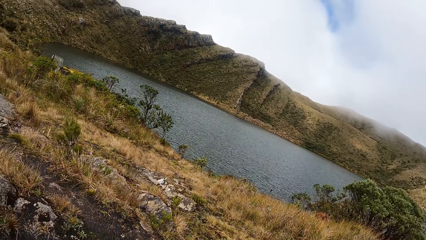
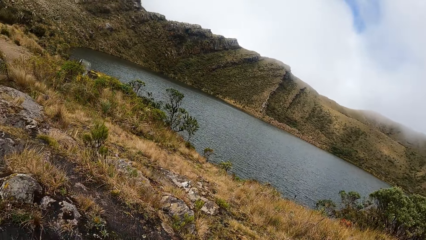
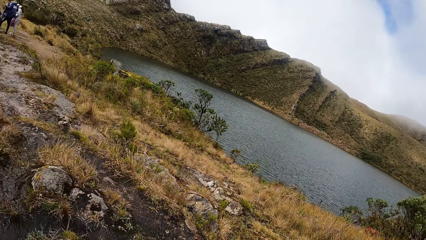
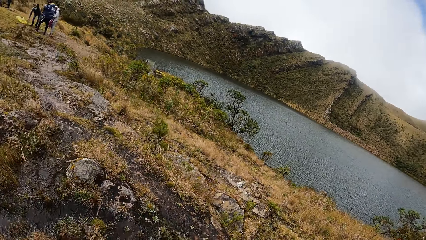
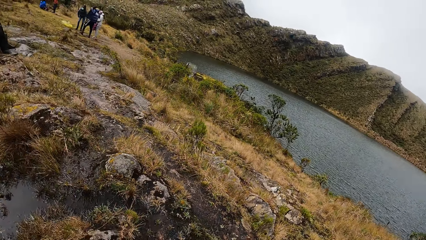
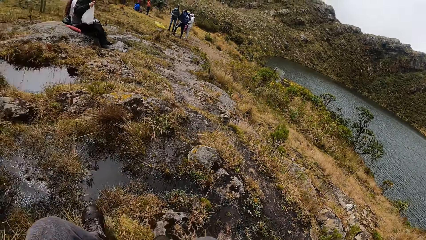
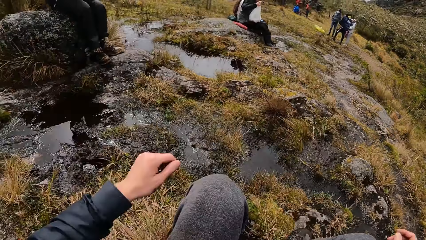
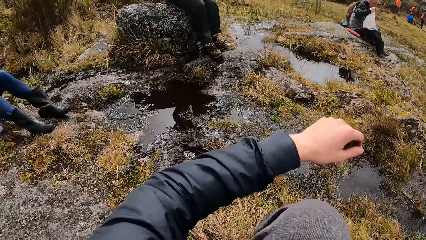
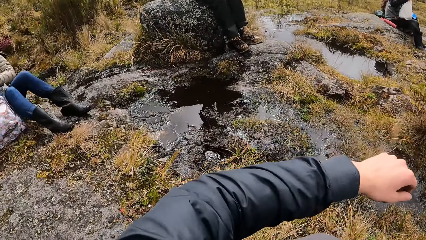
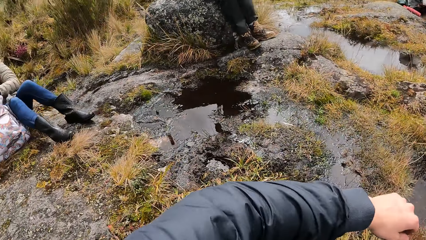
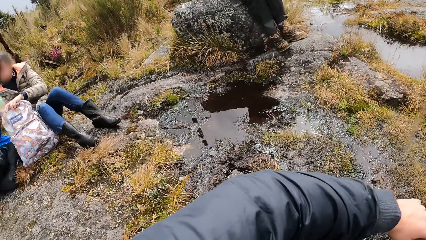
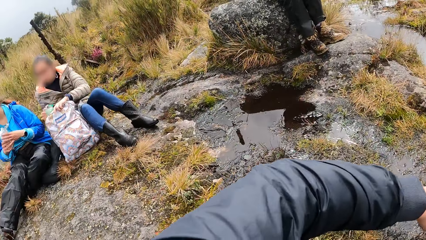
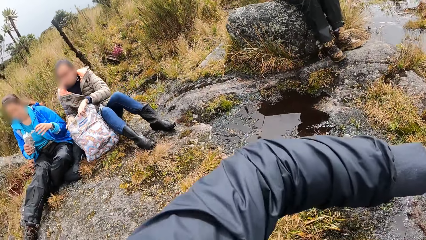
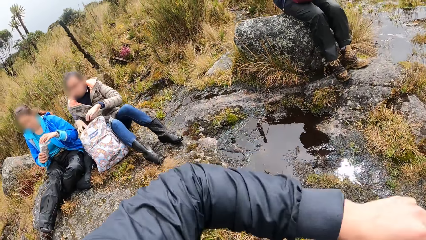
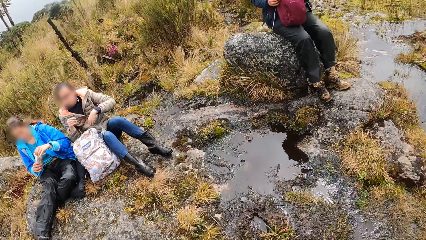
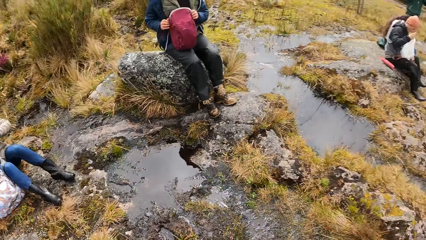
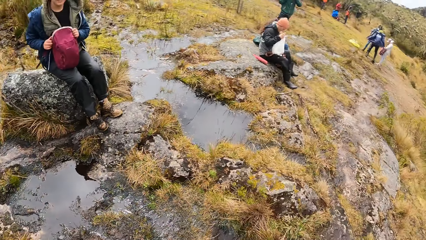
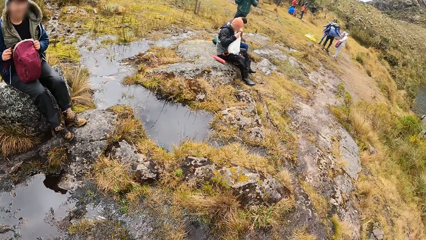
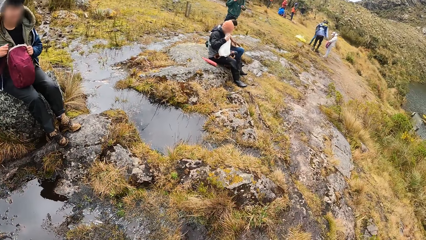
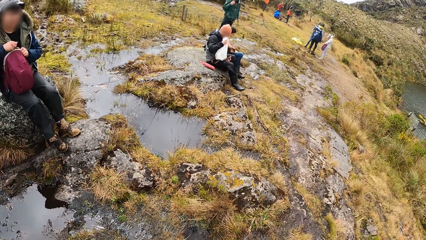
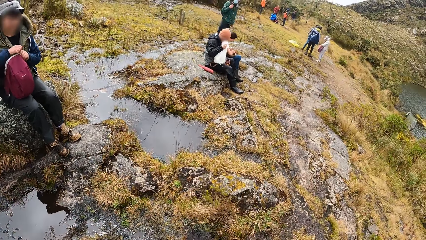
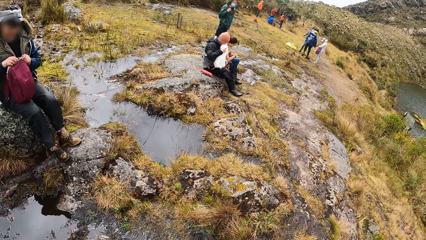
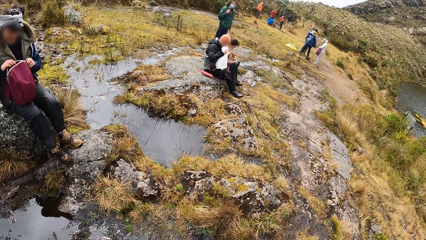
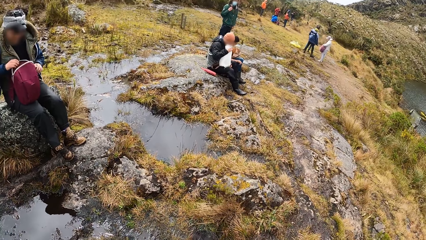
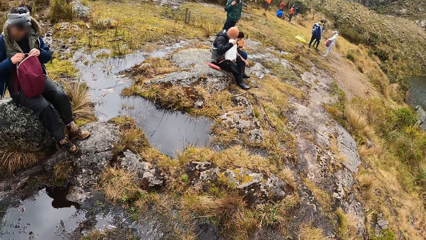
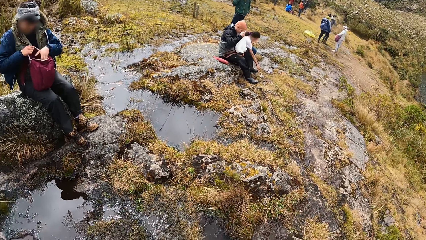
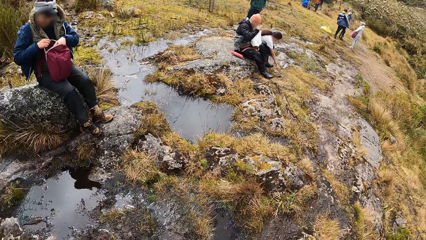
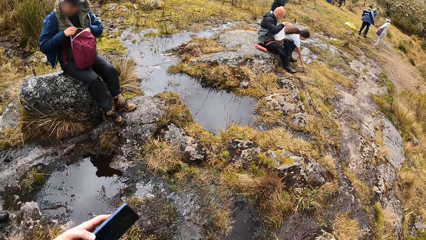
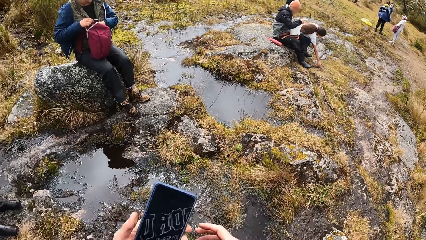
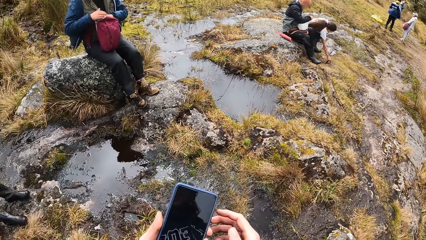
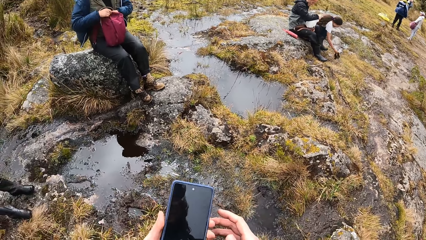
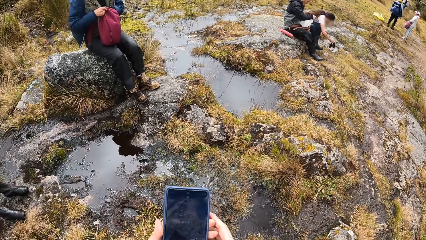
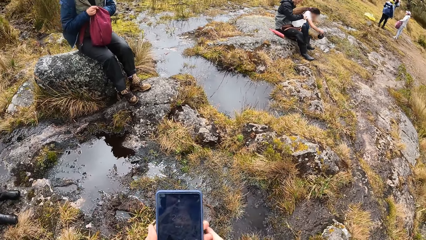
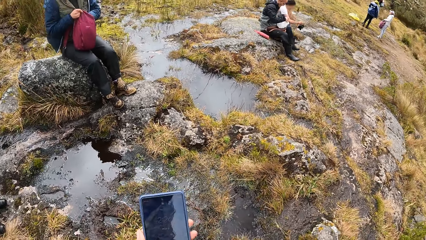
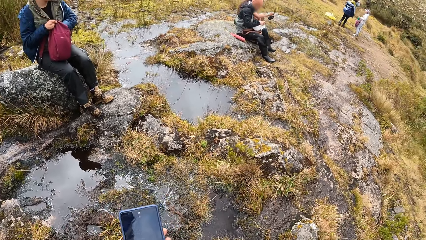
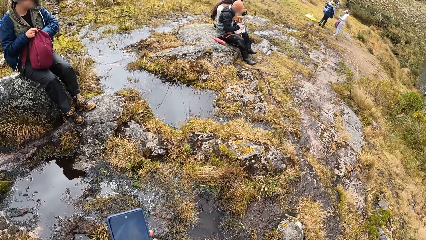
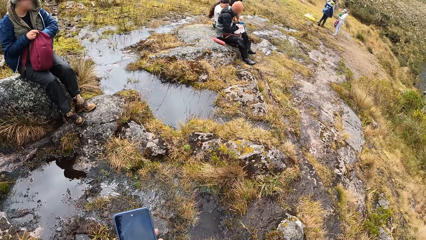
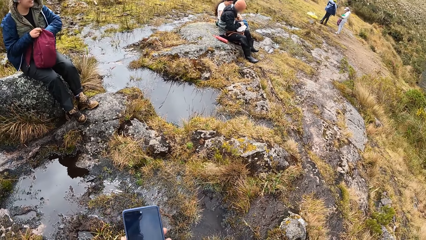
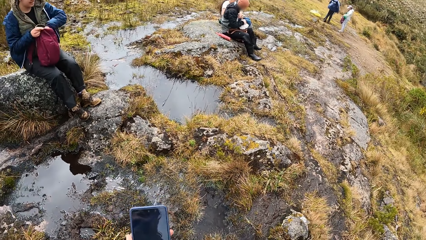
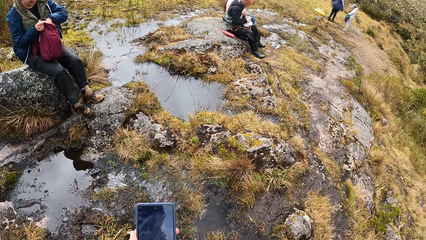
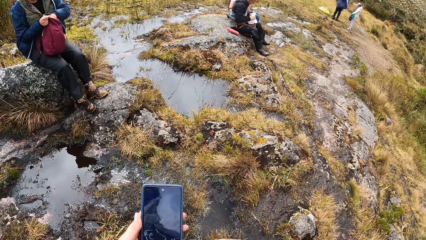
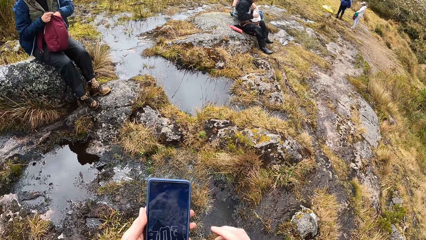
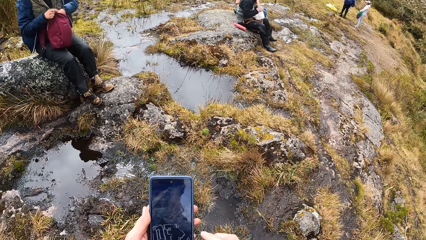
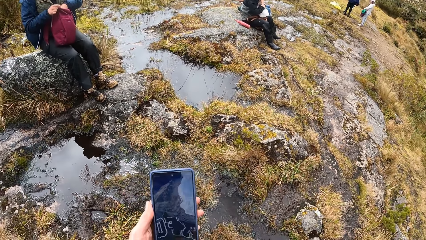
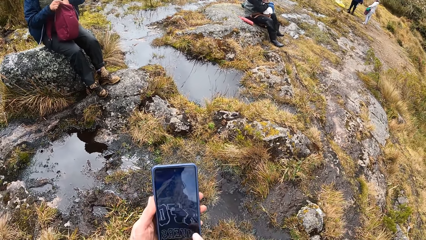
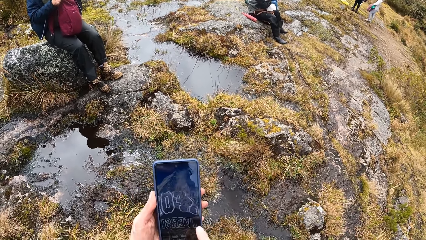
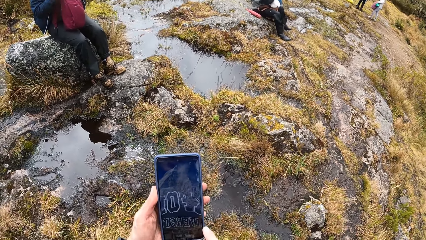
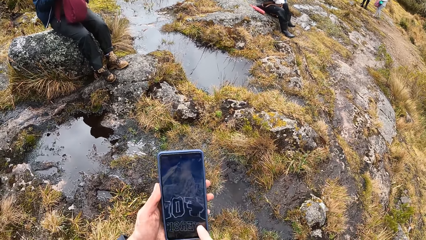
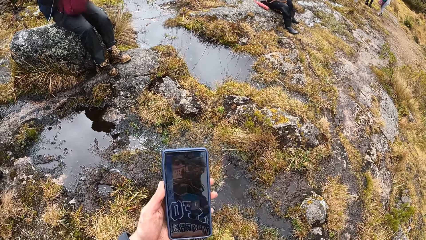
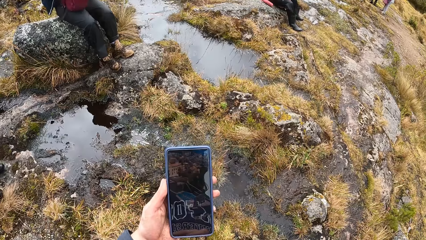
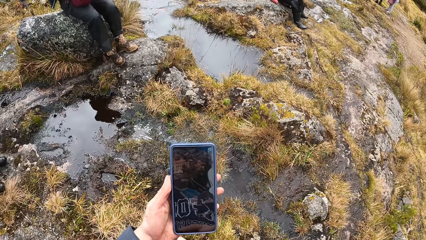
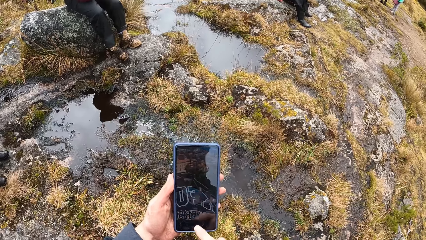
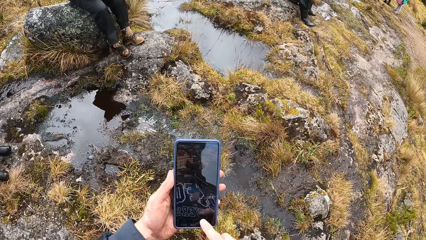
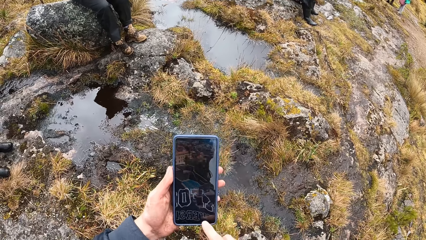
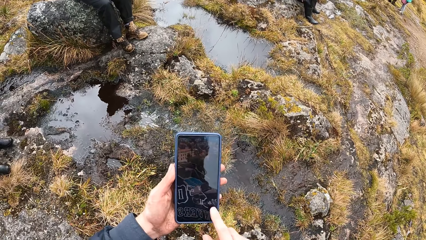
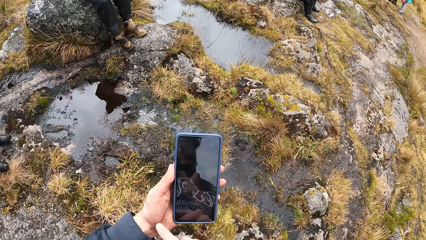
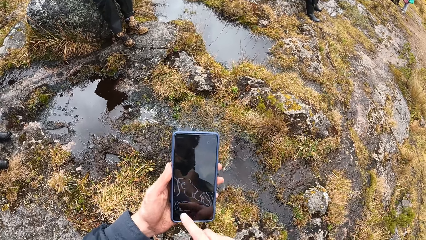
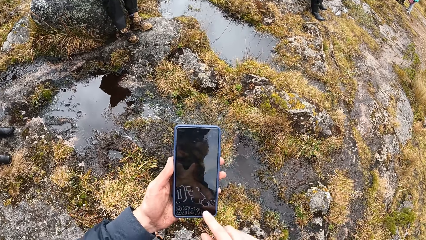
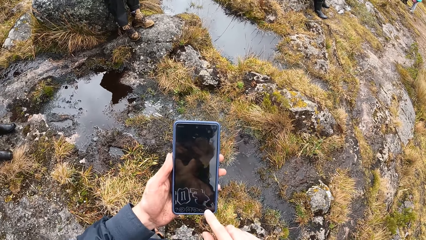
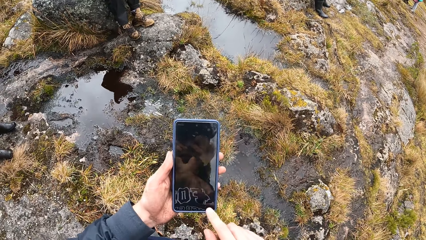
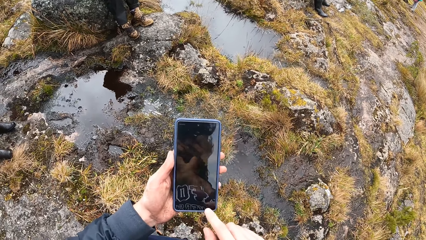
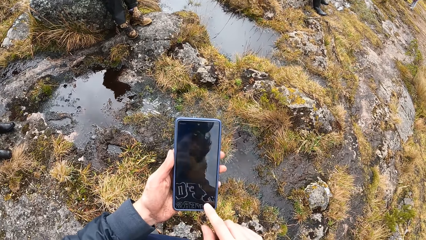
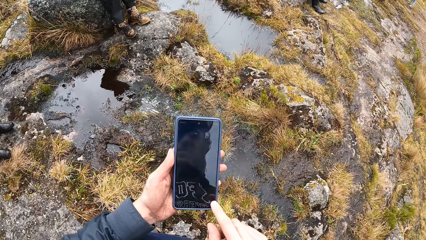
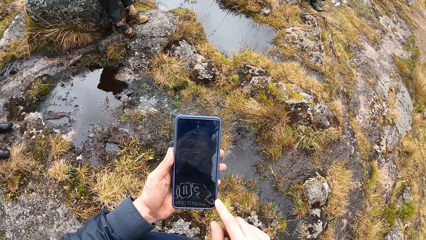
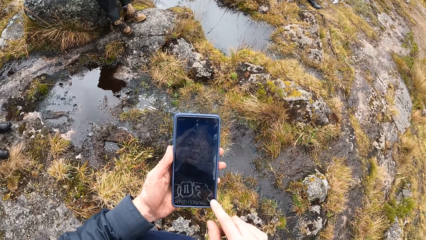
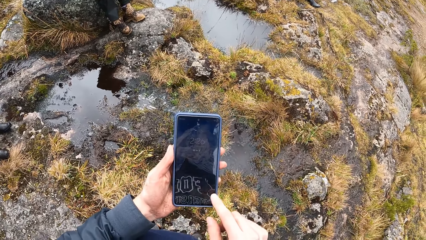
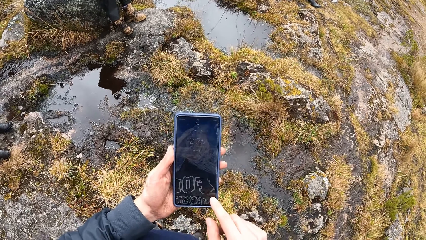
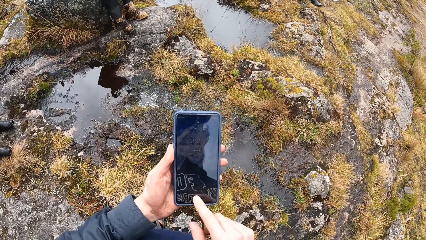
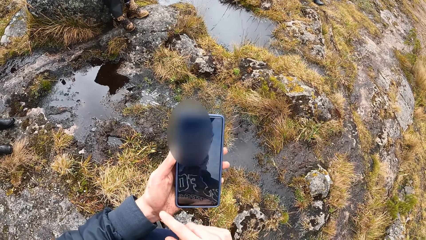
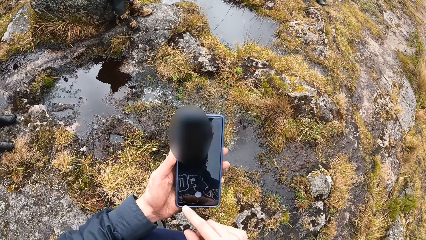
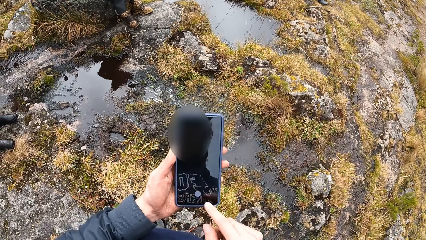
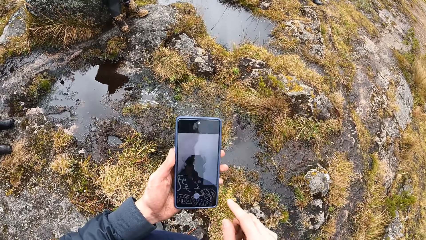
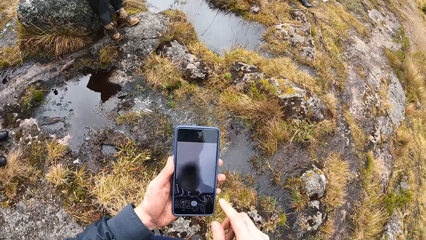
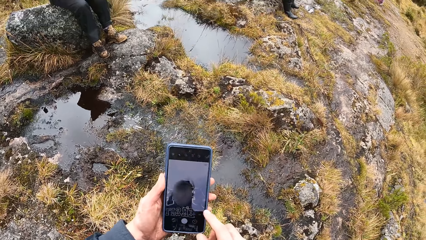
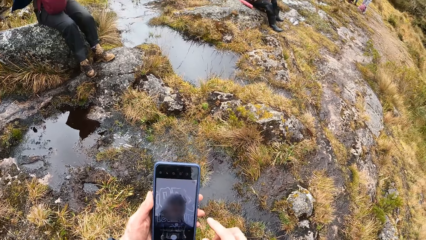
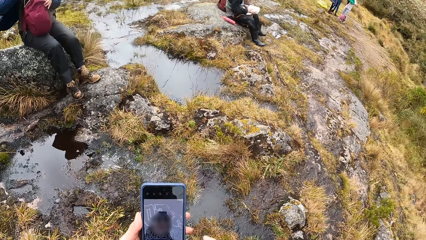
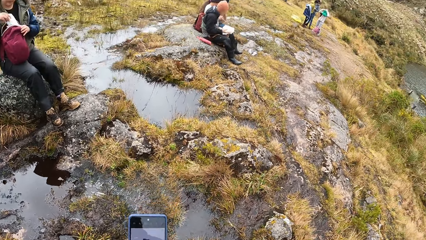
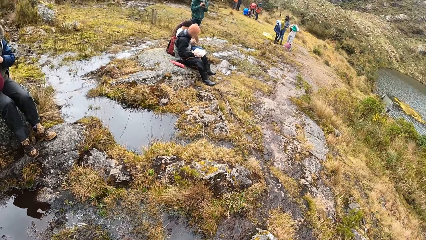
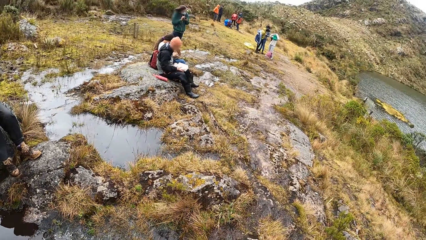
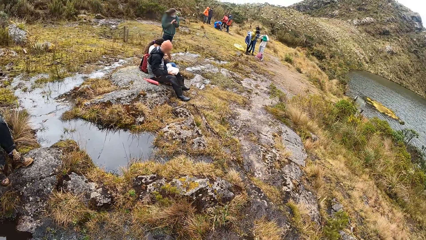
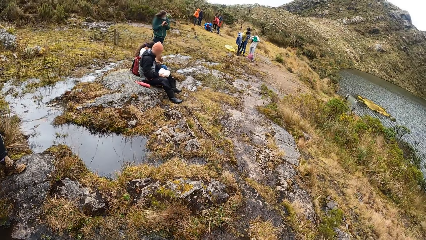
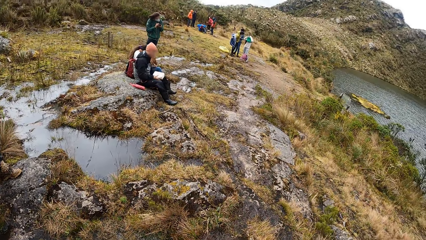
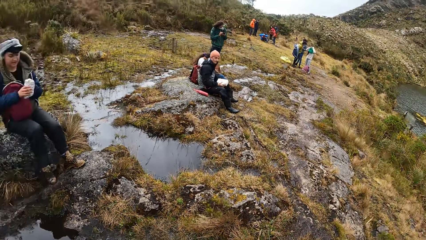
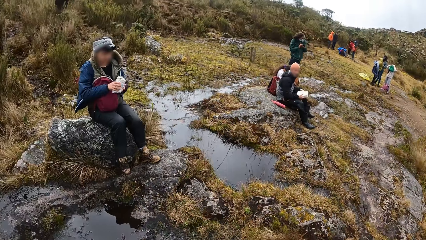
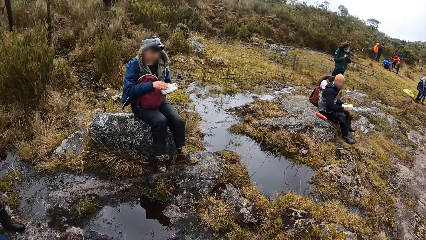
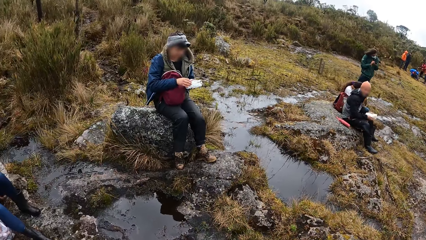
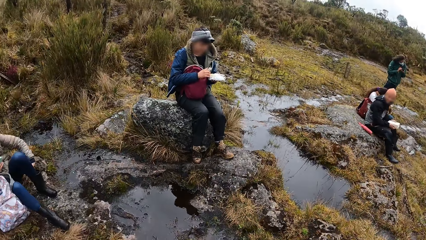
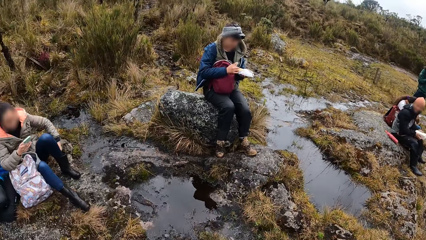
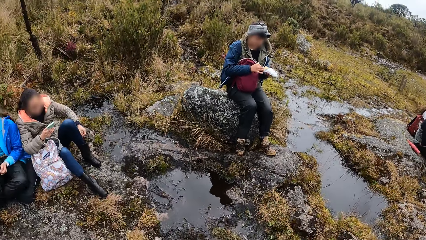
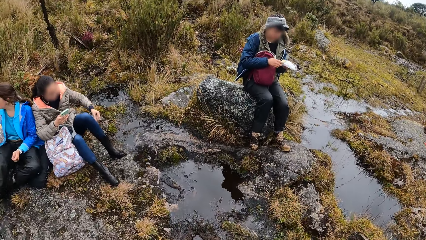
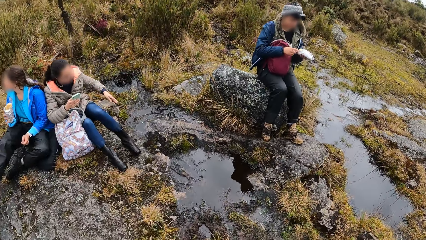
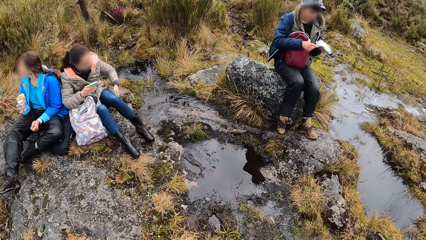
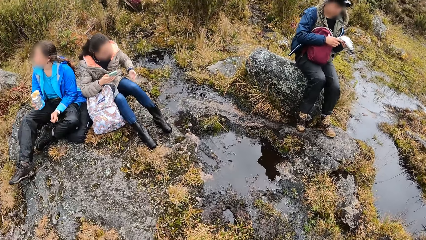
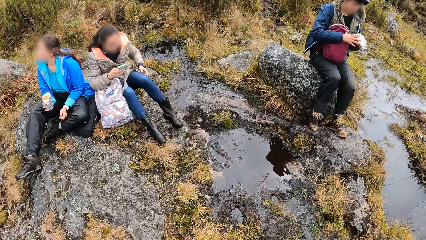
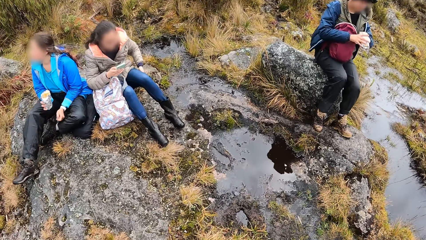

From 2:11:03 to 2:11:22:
A woman puts a bottle in the bag in her left hand with her right hand. Another woman opens a bag with both hands. The camera wearer operates a phone with both hands. A third woman picks a headset from the ground with her right hand. The second woman unwraps a spring roll with both hands.
